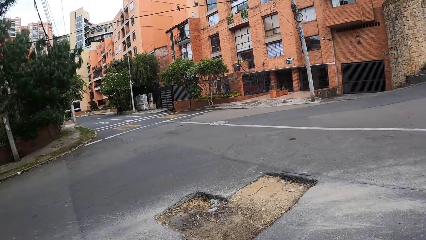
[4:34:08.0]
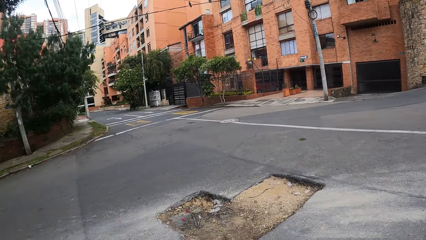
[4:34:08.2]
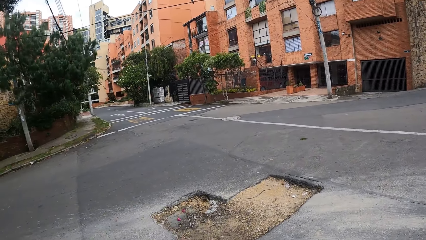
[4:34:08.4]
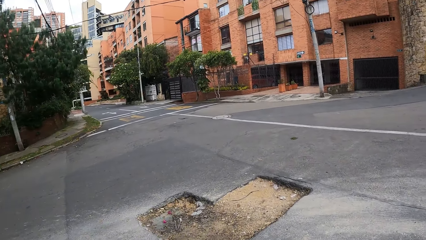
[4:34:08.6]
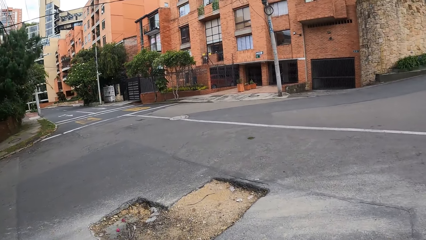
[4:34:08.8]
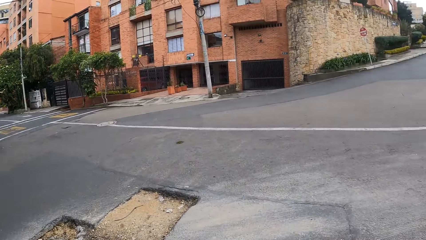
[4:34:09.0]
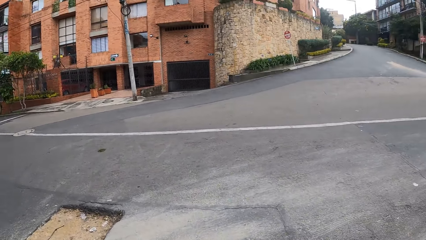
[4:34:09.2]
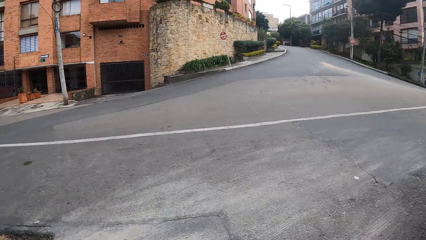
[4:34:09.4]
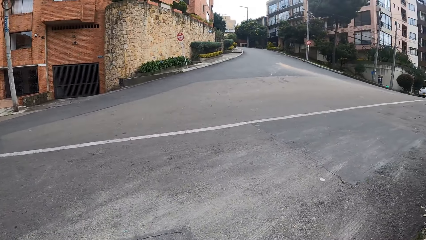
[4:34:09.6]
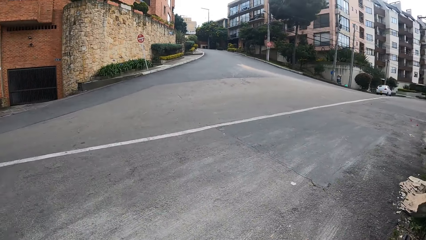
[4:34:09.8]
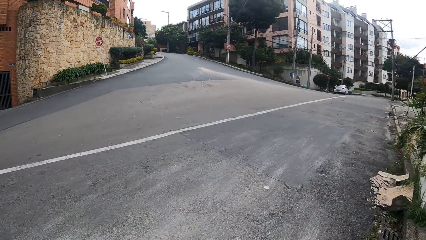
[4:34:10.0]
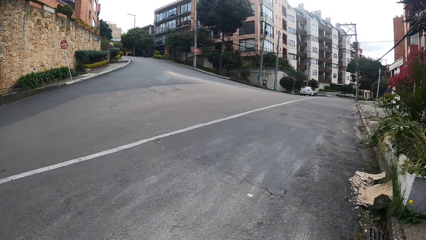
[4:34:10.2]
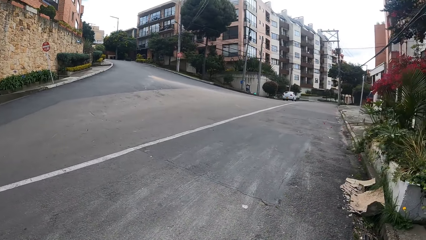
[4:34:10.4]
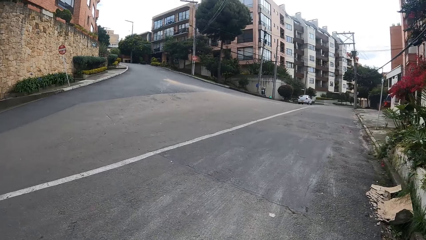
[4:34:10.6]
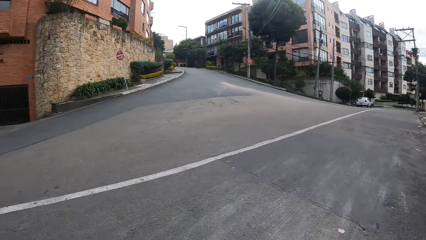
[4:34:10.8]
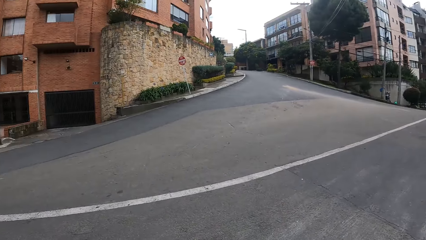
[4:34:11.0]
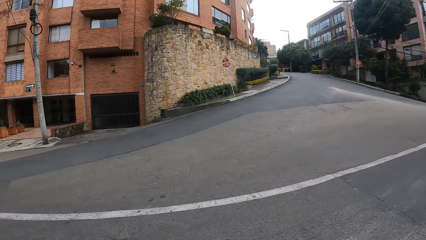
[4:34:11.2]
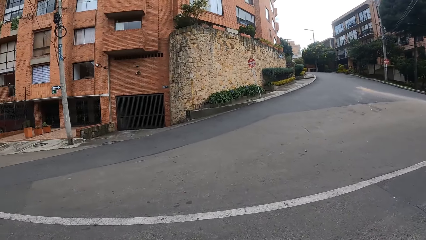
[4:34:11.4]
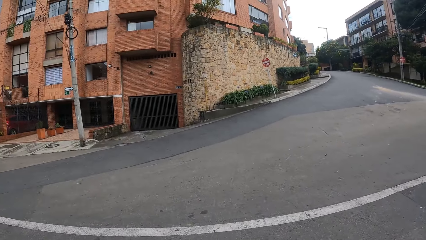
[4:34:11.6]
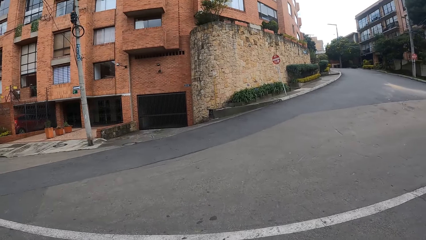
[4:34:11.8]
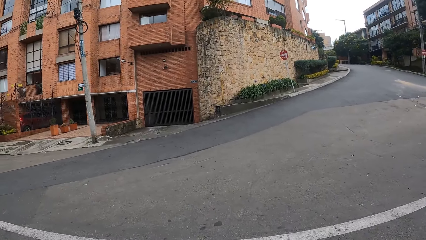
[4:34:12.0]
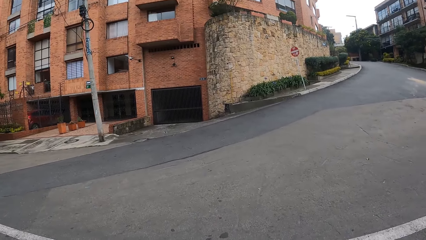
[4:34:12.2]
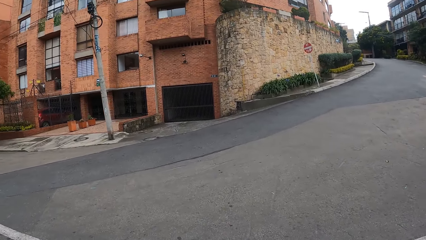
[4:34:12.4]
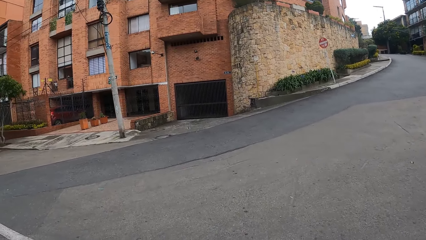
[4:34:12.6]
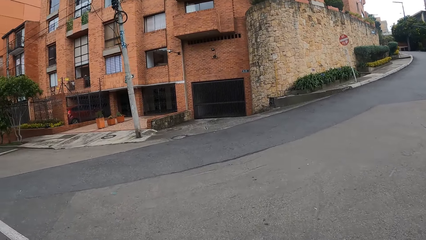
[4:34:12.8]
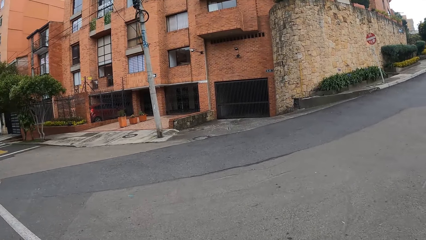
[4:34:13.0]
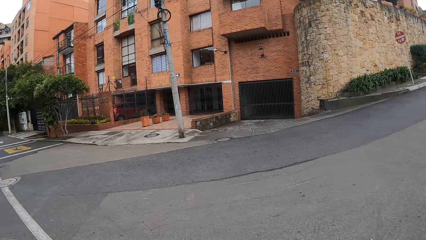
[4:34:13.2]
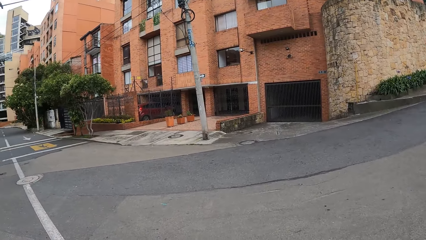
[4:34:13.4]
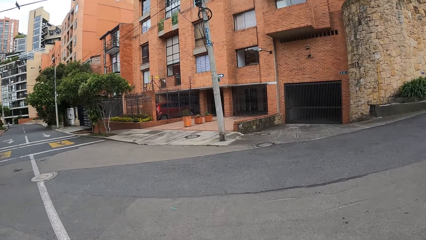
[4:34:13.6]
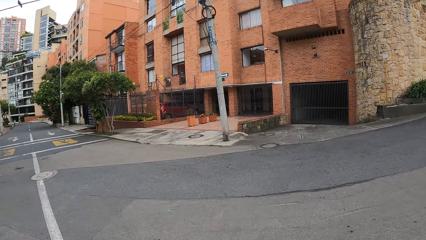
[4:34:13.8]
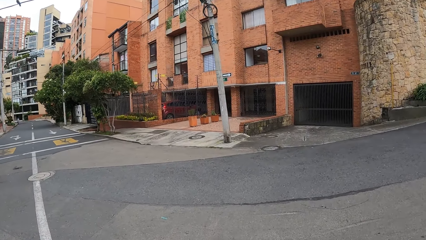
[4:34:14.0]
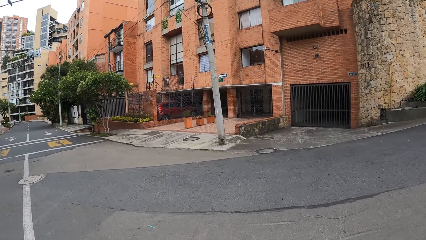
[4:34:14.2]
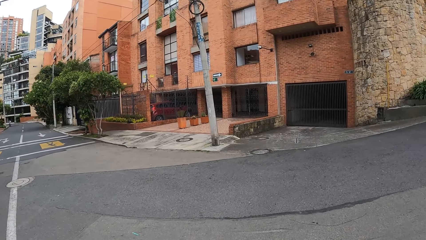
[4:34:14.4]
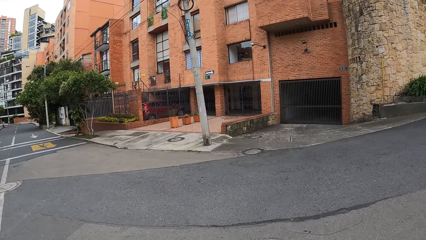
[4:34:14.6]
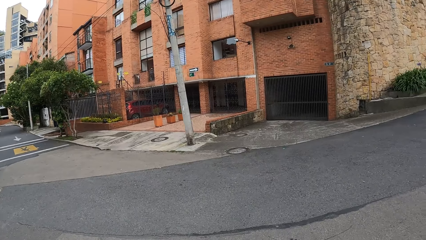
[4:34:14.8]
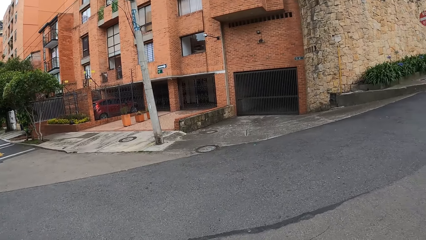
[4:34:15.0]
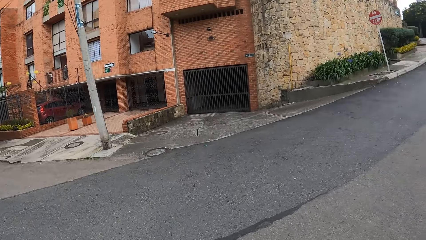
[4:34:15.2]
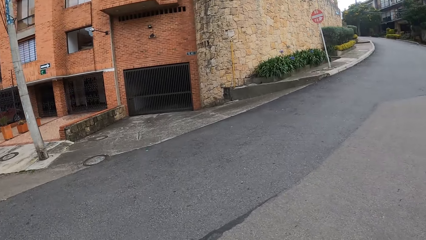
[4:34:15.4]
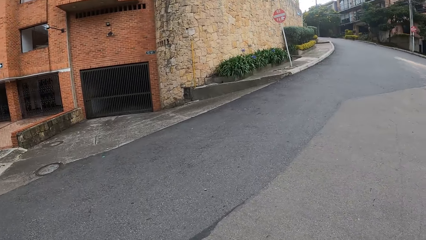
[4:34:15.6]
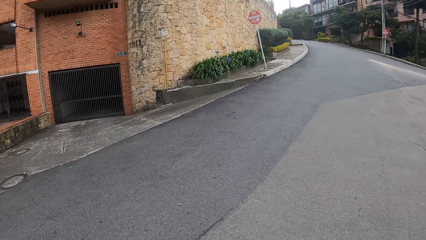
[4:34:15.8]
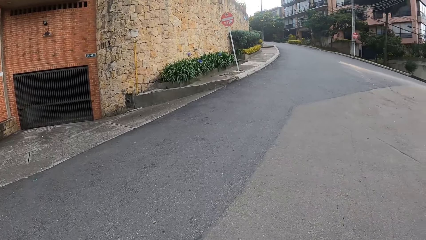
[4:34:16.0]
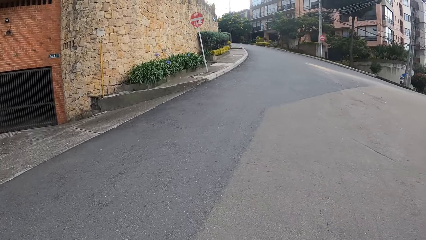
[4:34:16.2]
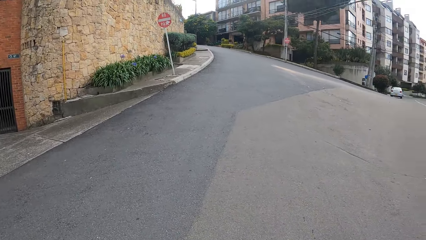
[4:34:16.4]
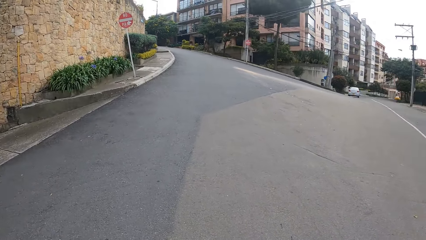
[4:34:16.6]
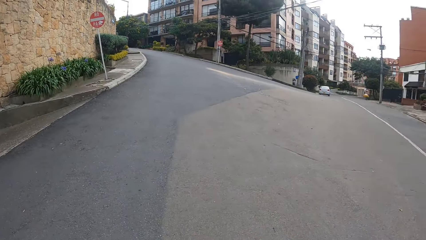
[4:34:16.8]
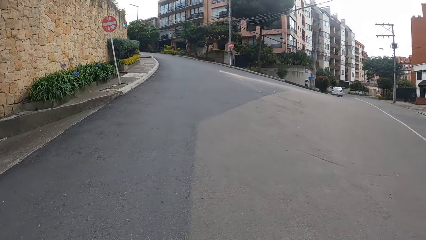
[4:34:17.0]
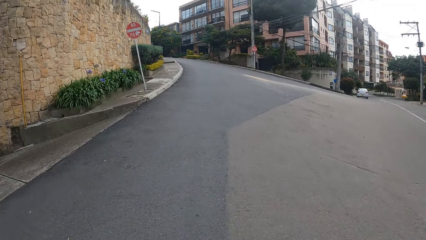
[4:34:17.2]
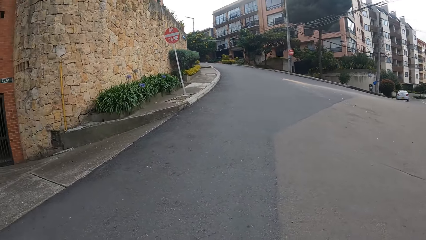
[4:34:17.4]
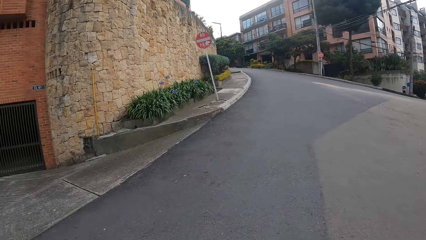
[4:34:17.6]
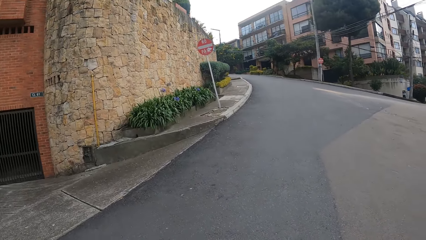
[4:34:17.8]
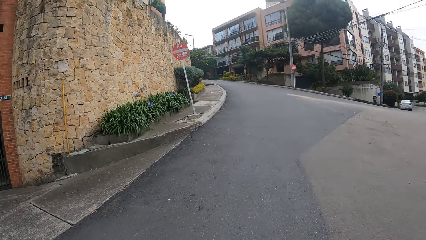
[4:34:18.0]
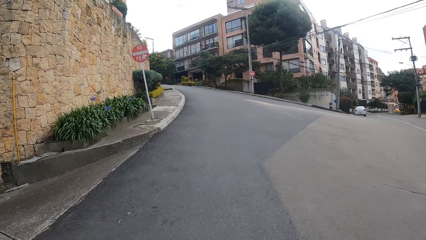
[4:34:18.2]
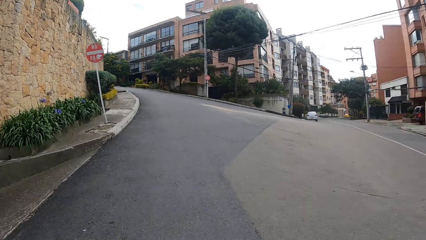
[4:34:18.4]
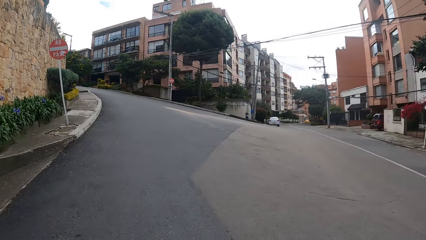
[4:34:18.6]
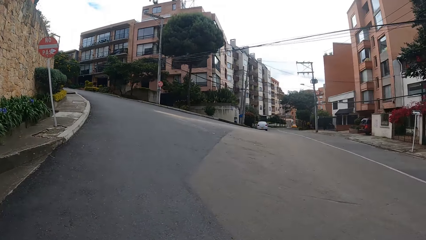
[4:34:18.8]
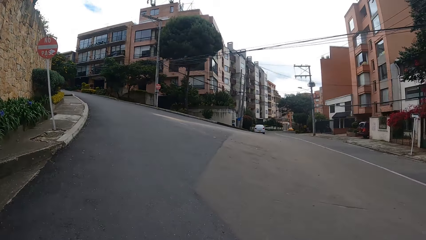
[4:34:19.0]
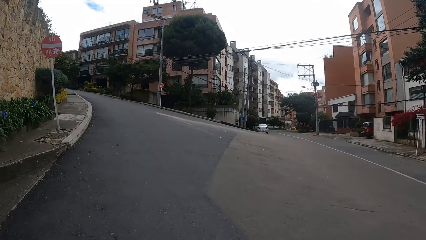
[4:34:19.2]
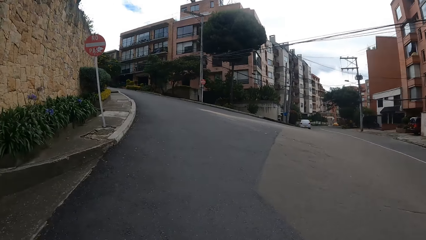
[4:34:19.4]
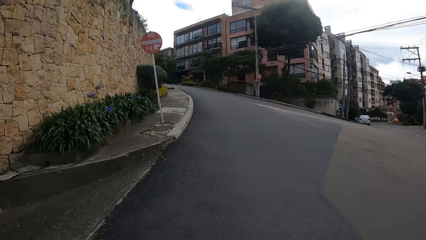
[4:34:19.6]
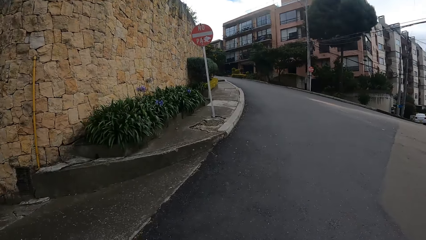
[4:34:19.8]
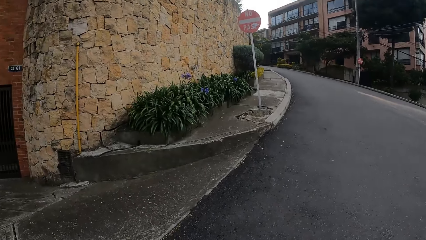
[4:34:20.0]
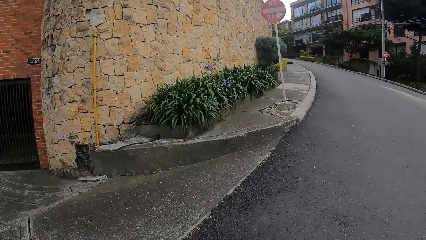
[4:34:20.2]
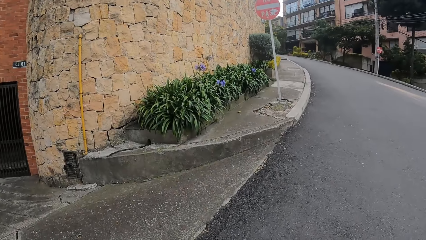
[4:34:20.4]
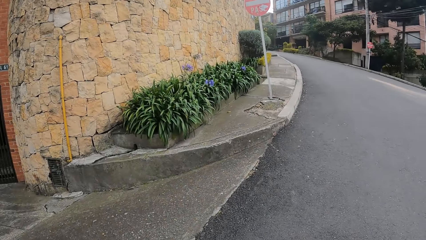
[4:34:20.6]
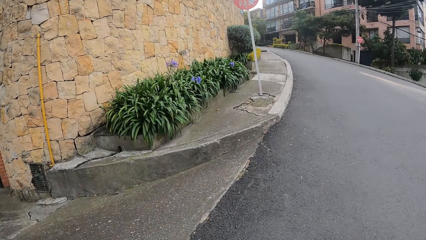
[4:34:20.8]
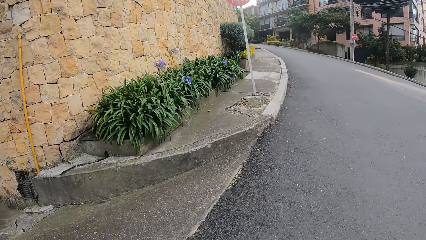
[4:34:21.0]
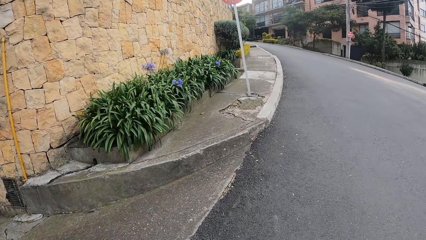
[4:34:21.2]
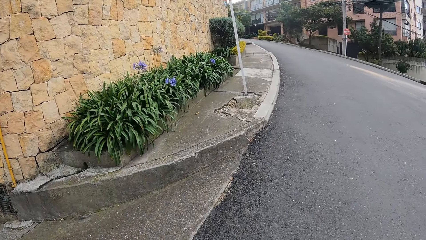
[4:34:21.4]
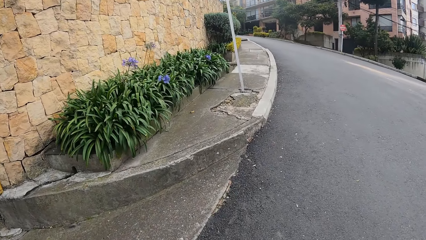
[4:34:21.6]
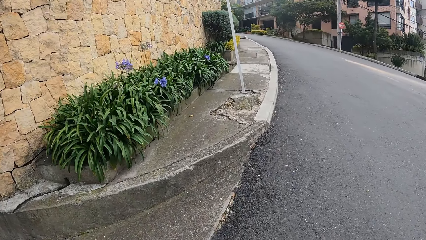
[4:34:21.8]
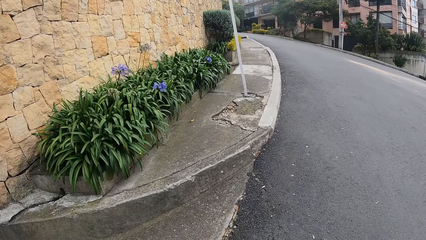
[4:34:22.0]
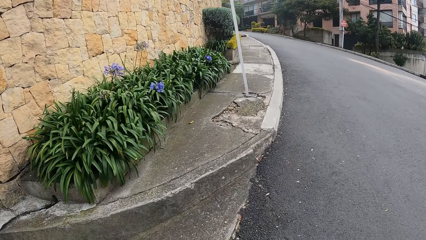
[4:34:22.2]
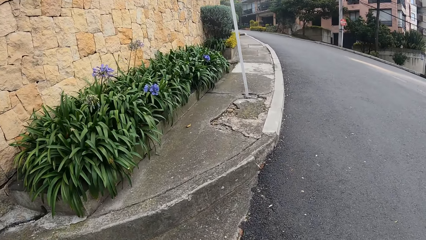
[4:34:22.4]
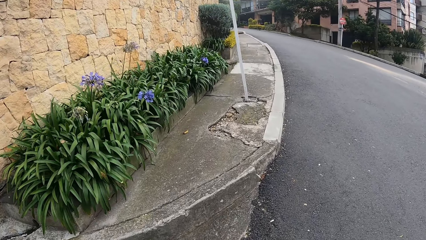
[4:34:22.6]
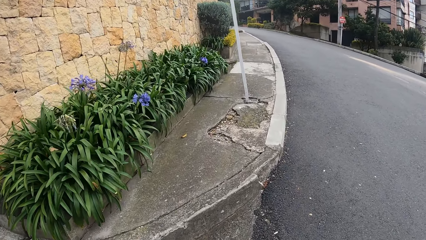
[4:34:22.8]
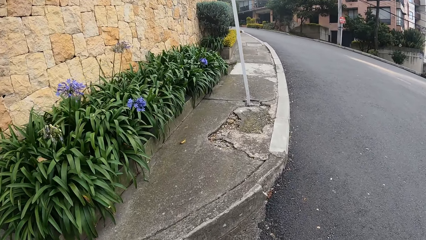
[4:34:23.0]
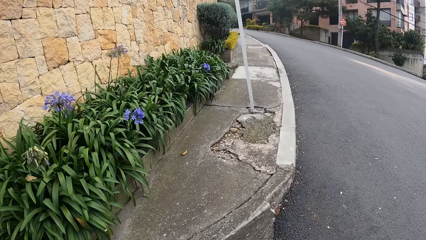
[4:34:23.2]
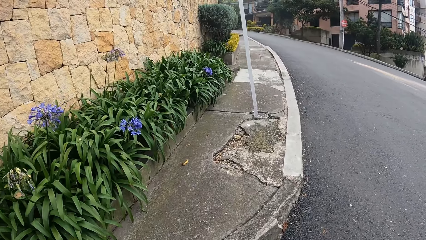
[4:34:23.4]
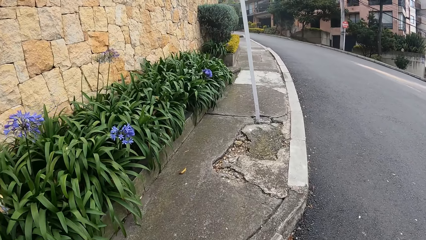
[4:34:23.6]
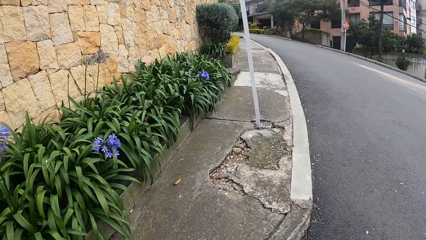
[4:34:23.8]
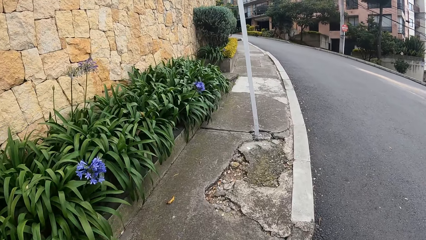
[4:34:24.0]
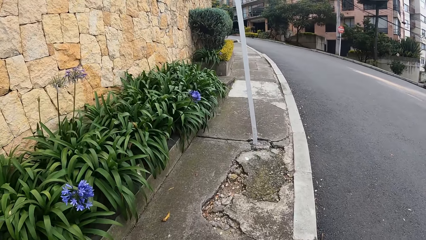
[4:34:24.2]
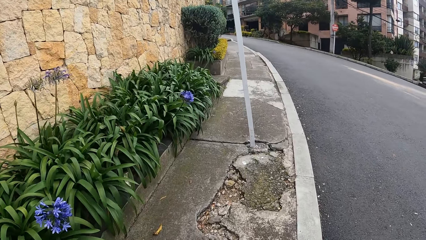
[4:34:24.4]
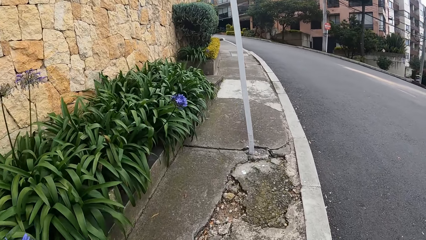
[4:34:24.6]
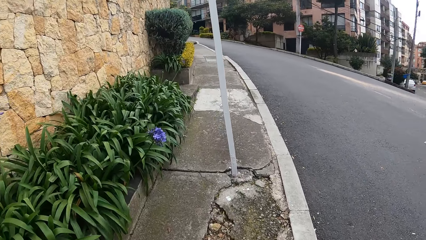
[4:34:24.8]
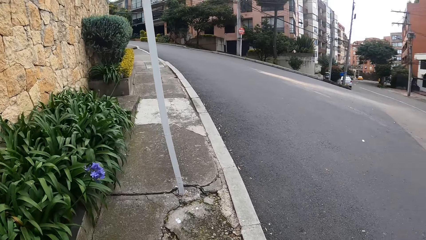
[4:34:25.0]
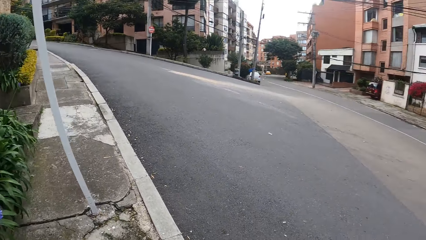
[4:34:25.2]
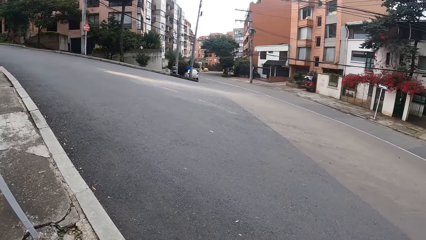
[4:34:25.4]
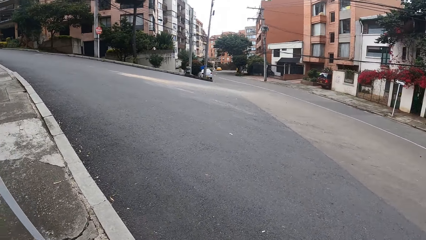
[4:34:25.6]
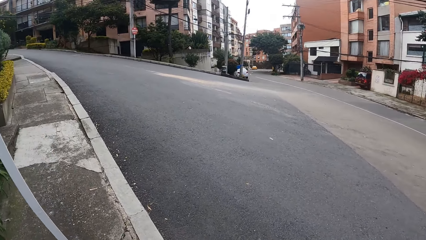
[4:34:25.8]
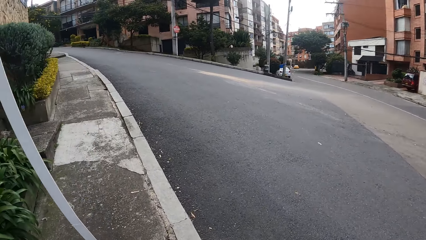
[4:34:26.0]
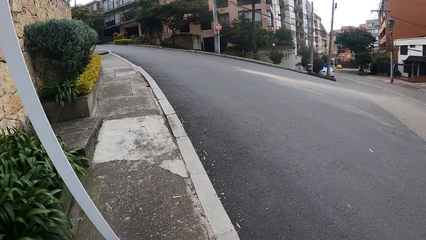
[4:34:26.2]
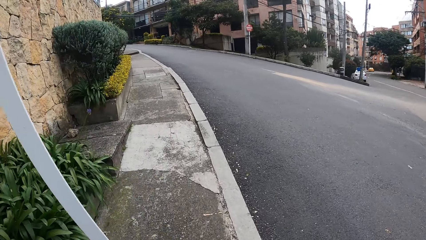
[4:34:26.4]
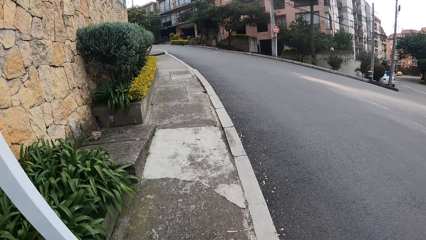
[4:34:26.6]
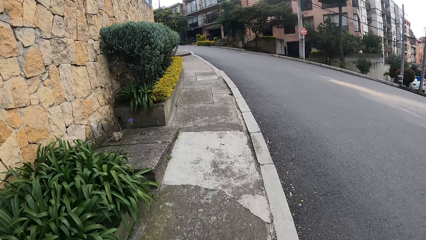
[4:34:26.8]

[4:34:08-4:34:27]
The camera wearer looks around at the junction. They cross the road. They step on the sidewalk.
